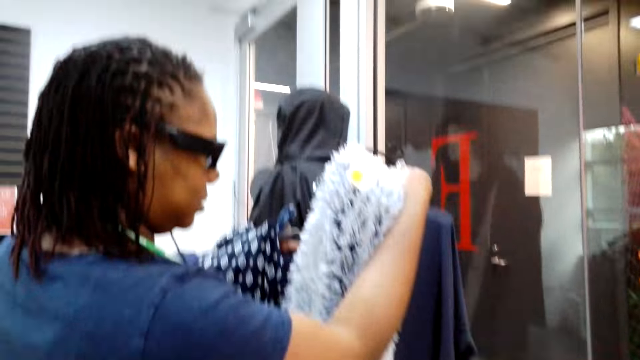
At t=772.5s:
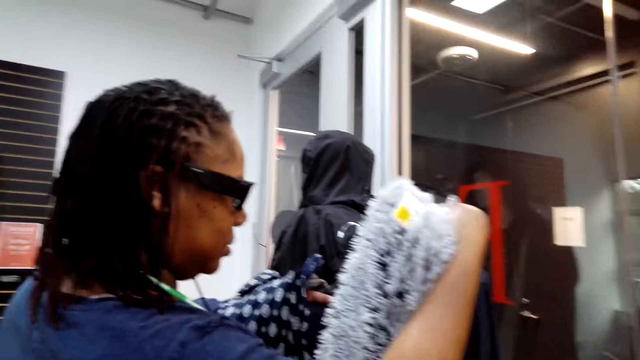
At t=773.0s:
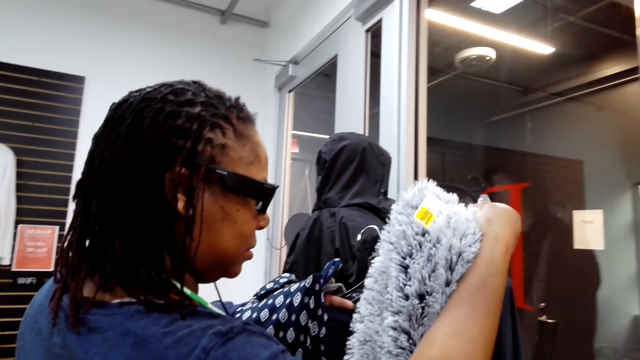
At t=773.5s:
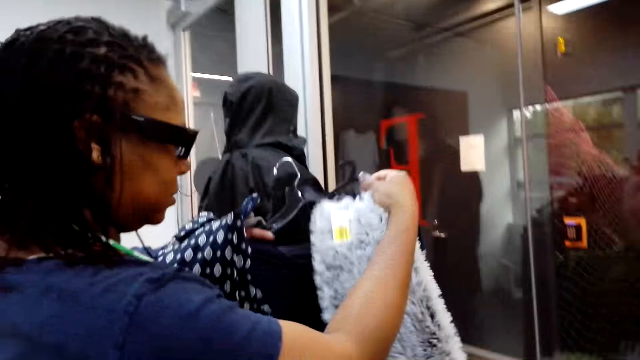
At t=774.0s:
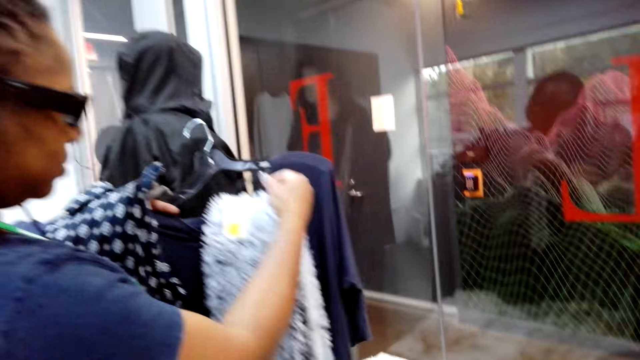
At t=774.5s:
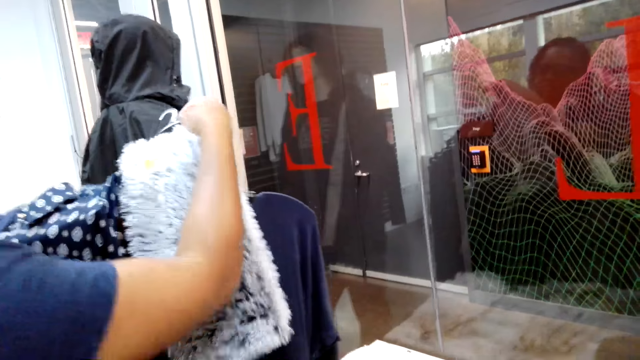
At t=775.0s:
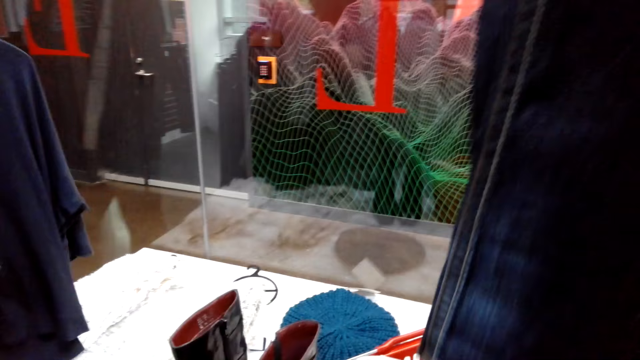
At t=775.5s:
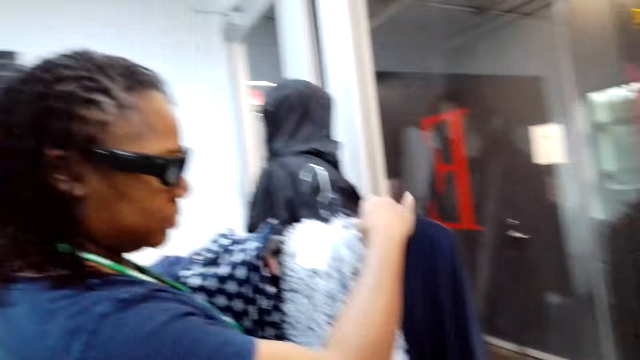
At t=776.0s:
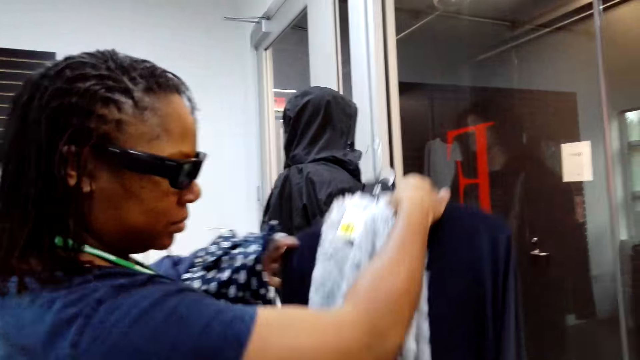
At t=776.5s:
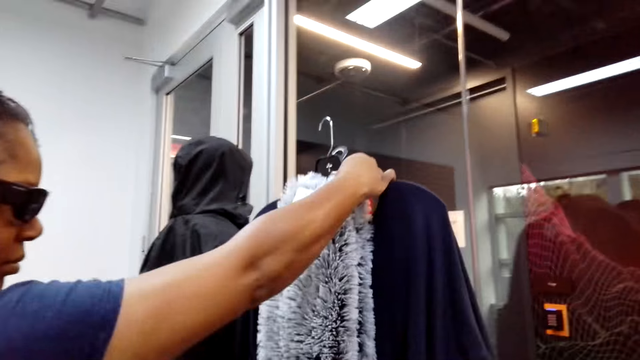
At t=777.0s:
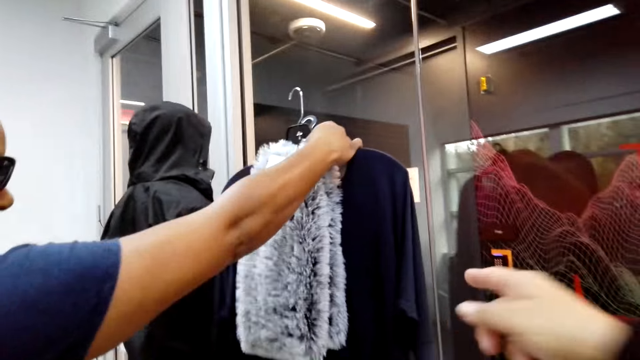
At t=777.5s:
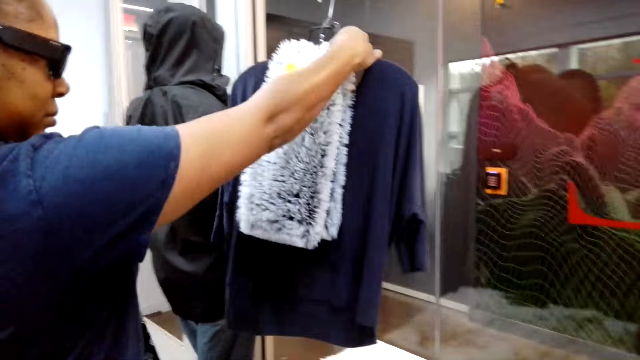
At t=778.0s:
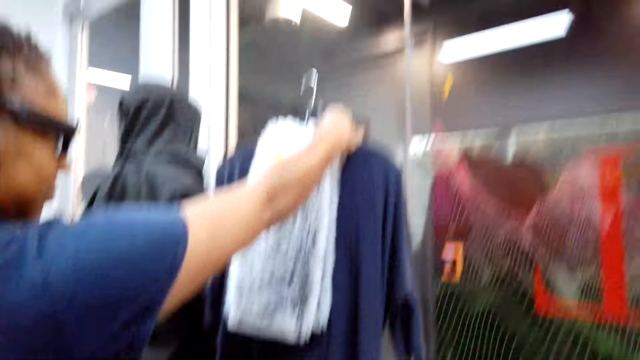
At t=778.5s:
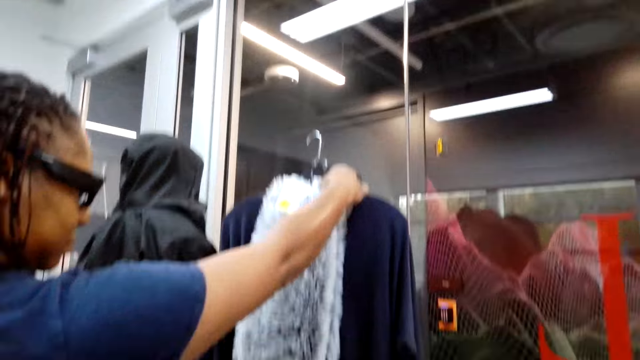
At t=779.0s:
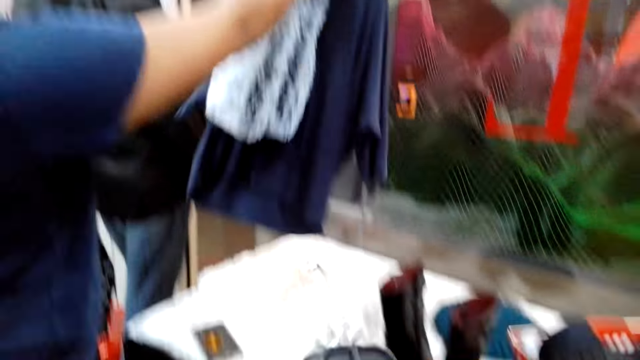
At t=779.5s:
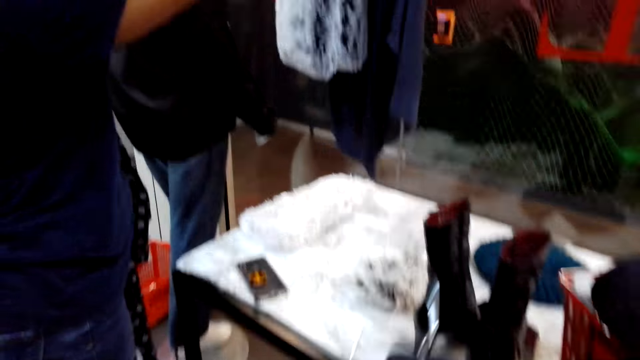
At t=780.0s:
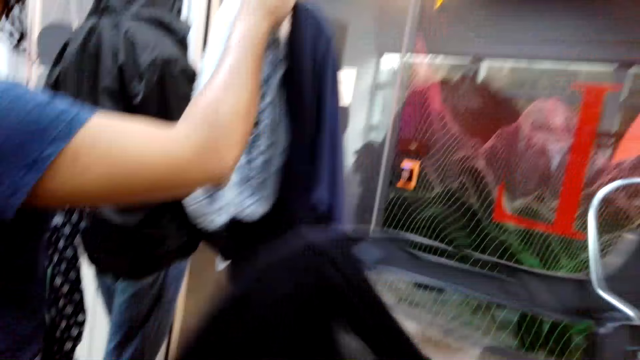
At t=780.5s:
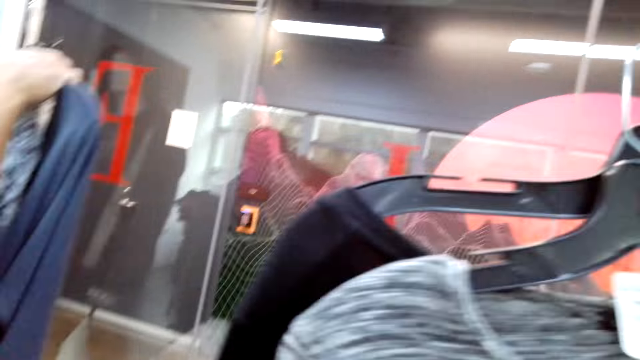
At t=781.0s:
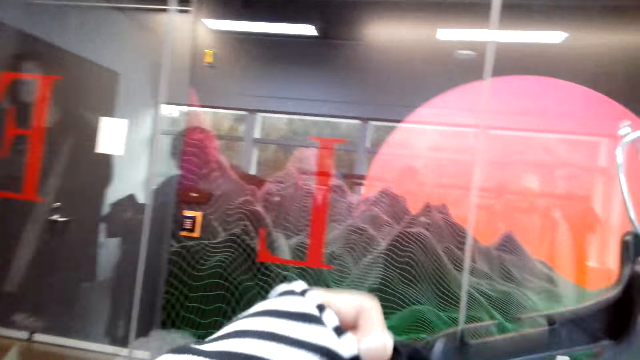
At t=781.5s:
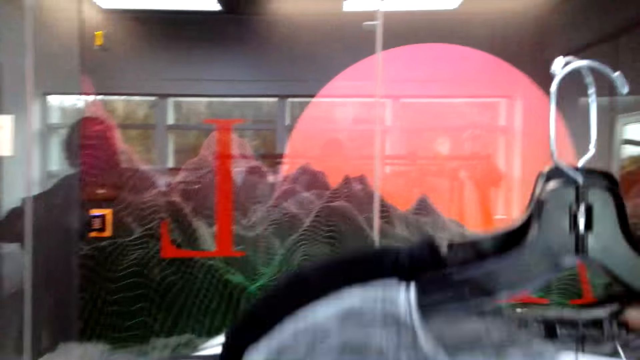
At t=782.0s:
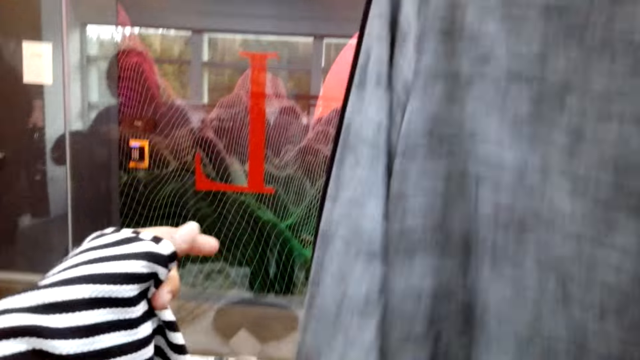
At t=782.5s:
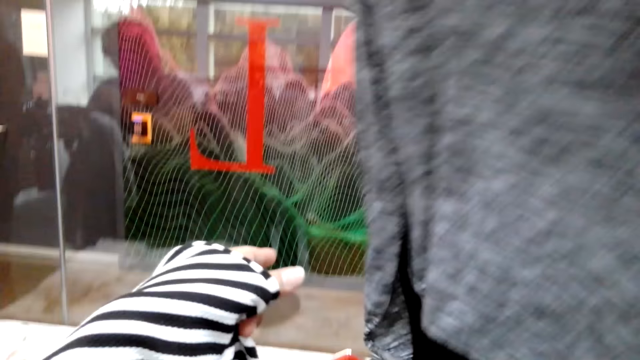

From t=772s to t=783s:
The woman lifts up clothes. The camera wearer points a finger. They pick clothes from the other hand. They lift up a top.

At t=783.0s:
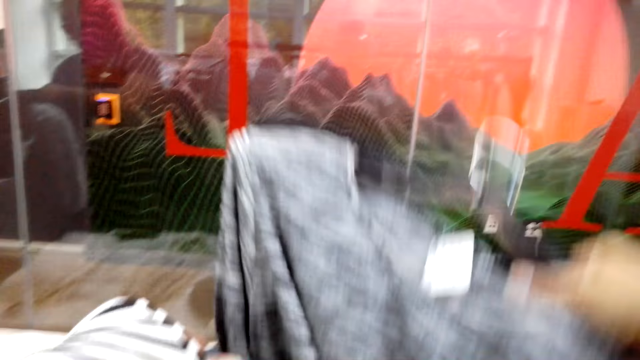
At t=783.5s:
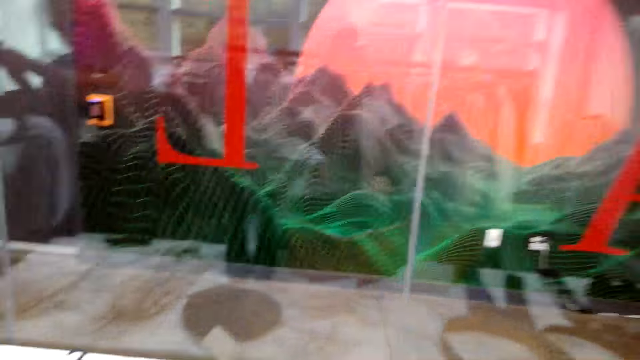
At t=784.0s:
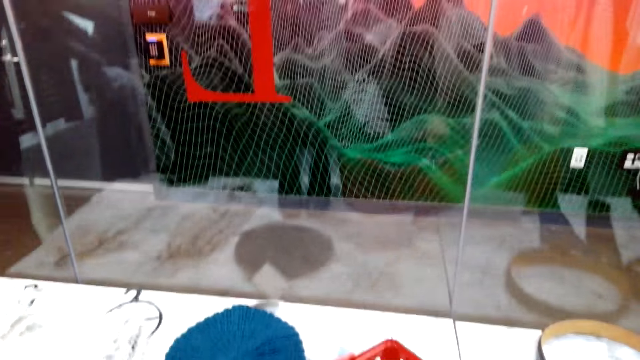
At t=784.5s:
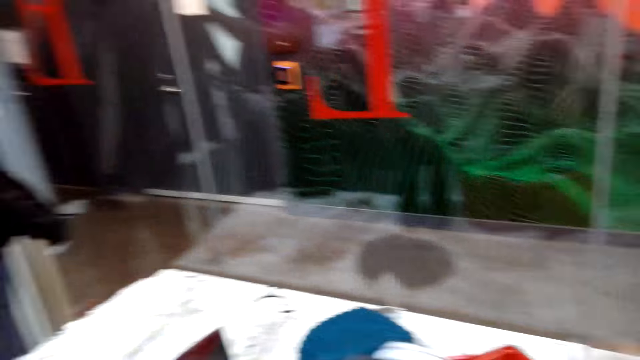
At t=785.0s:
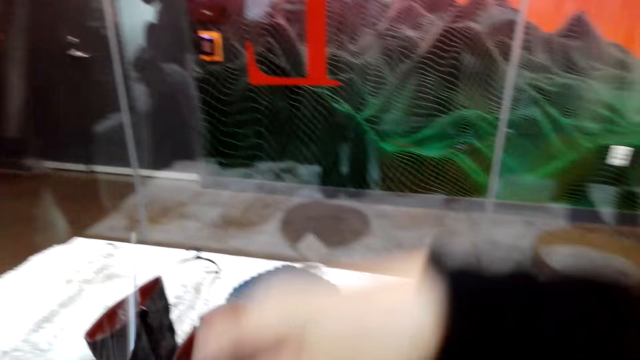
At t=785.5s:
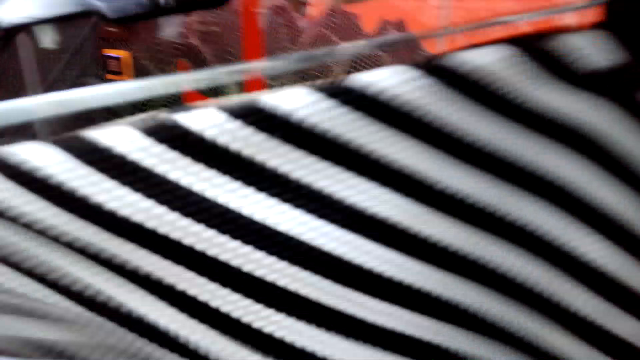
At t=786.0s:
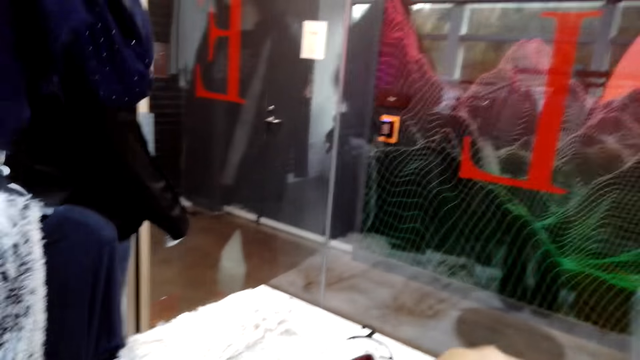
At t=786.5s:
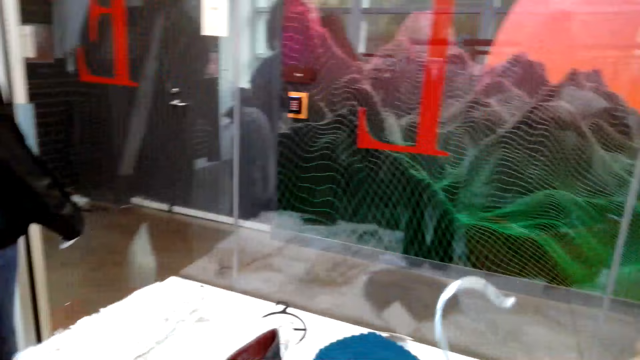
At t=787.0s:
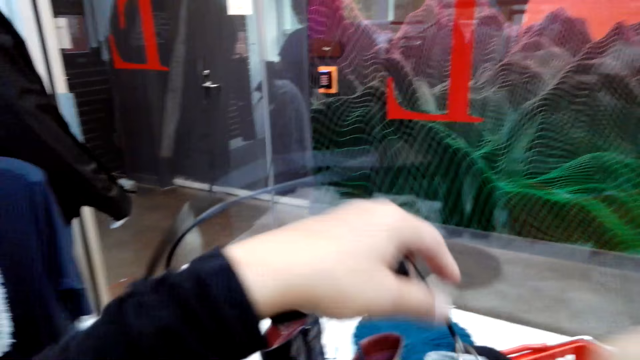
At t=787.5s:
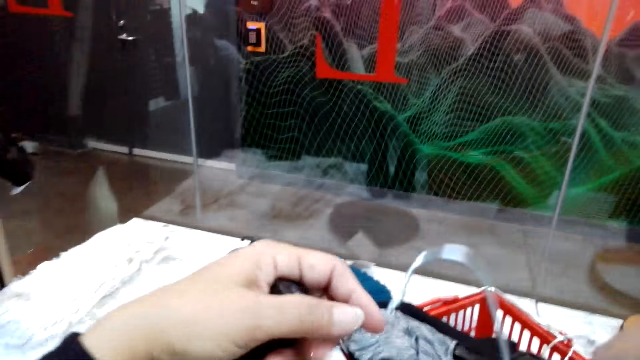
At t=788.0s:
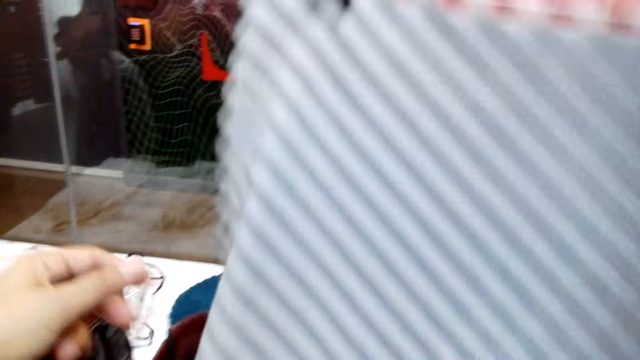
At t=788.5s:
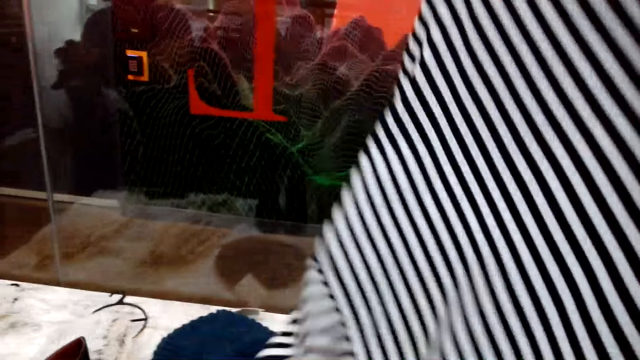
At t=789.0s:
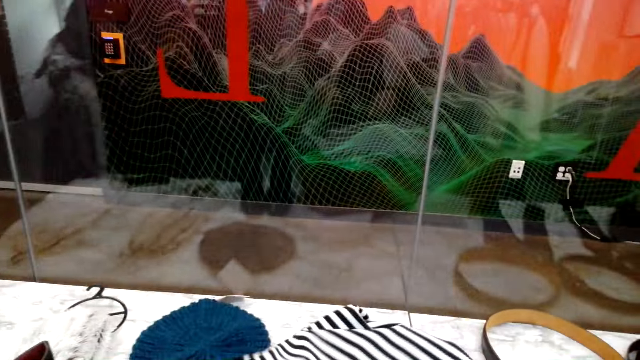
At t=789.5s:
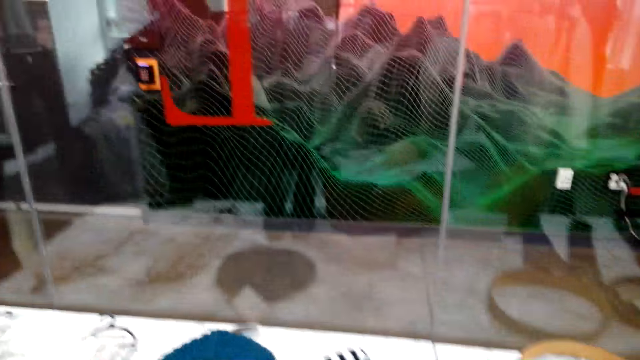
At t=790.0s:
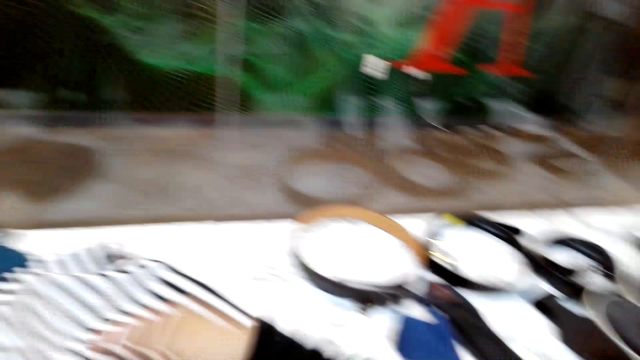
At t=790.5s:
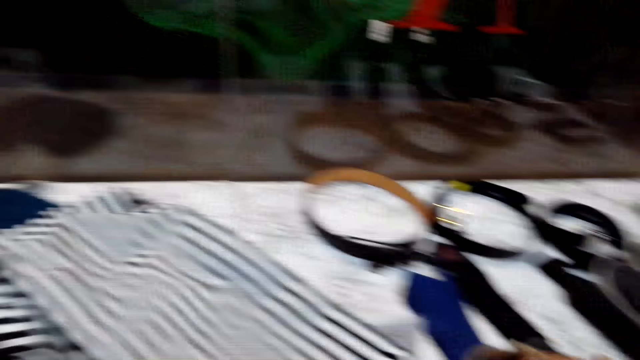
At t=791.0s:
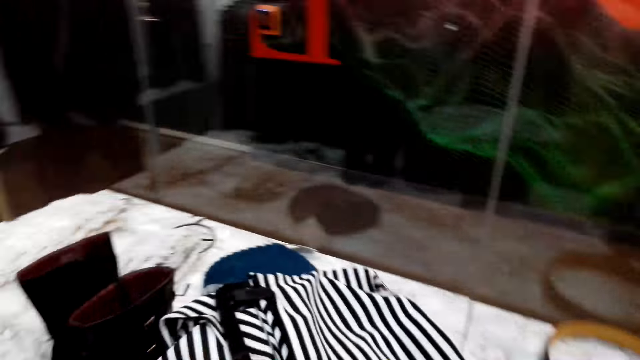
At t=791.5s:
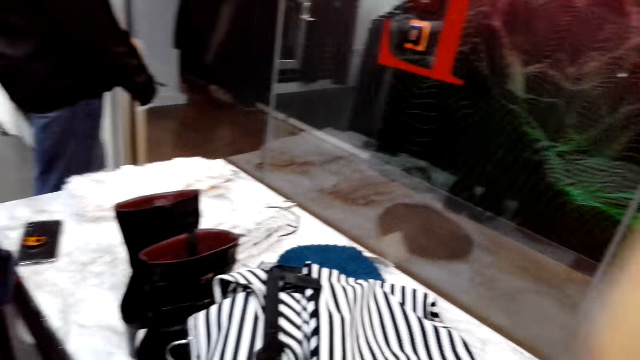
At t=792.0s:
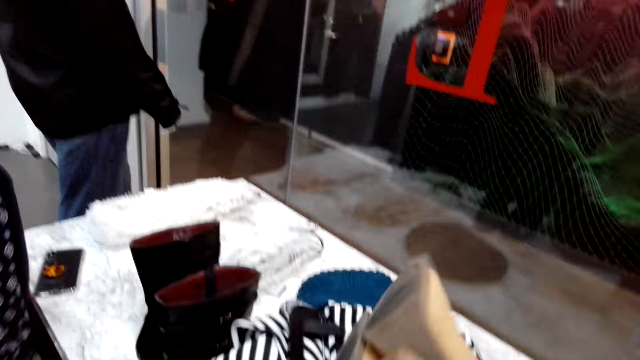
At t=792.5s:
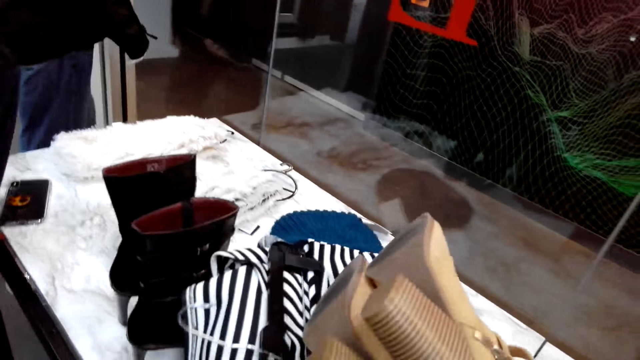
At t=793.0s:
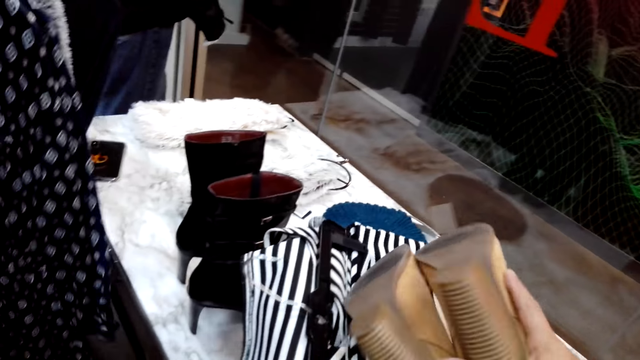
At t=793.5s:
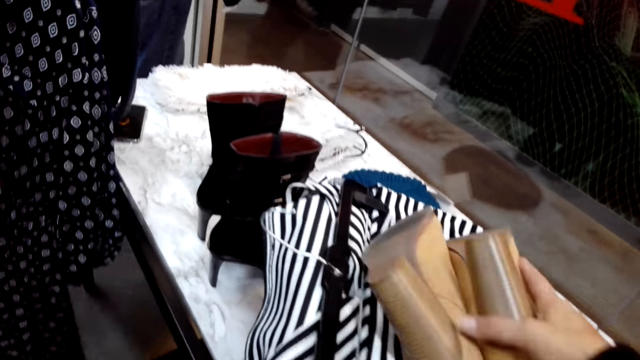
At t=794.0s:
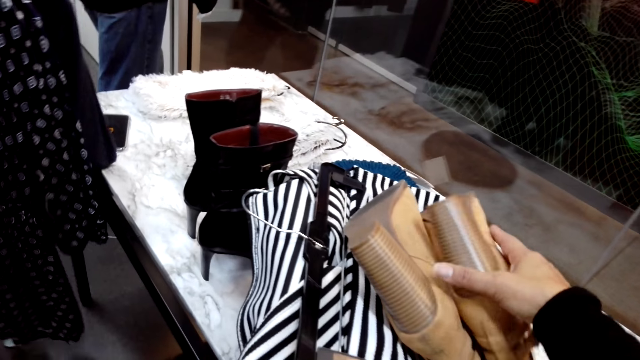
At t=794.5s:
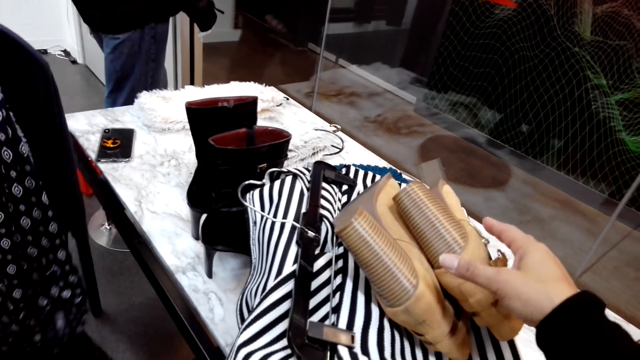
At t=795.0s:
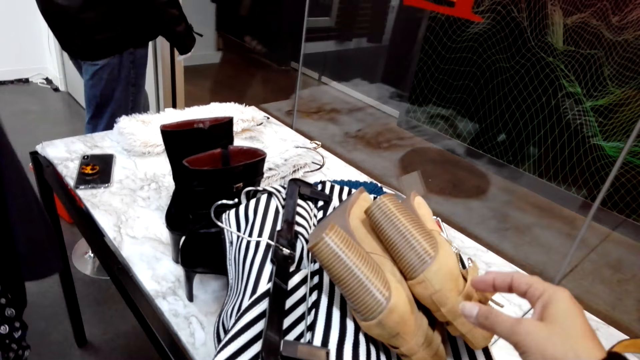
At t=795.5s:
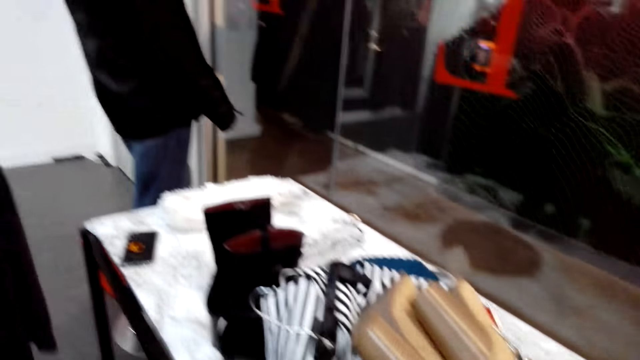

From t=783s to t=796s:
The camera wearer puts clothes in a shopping basket. They pick clothes from the other hand. They put clothes in the shopping basket. They put clothes and shoes in the bucket.
